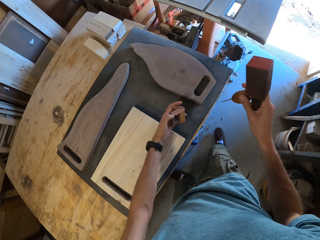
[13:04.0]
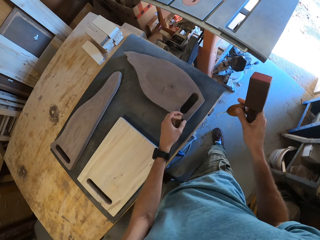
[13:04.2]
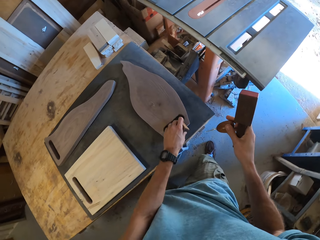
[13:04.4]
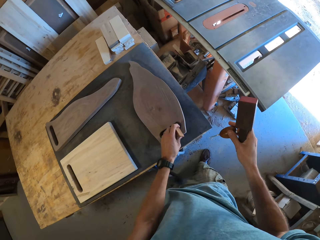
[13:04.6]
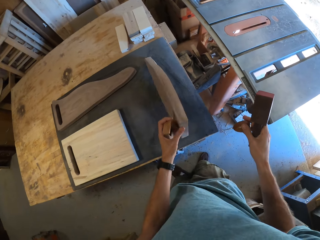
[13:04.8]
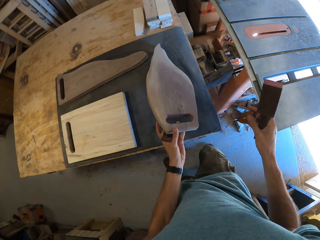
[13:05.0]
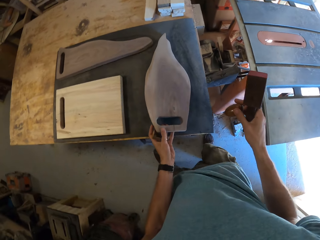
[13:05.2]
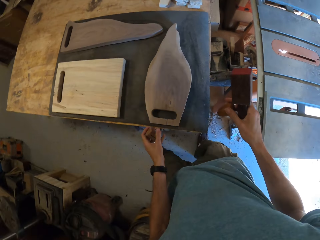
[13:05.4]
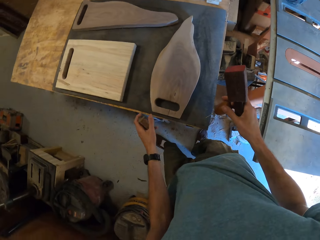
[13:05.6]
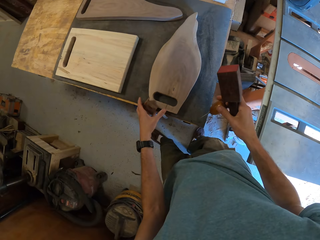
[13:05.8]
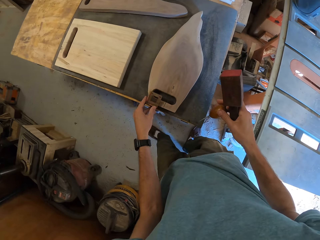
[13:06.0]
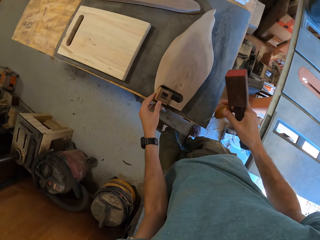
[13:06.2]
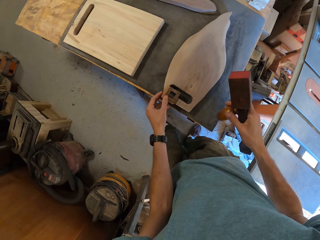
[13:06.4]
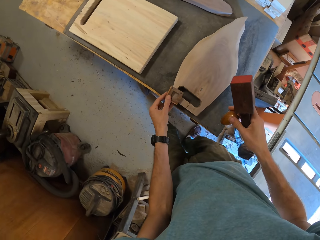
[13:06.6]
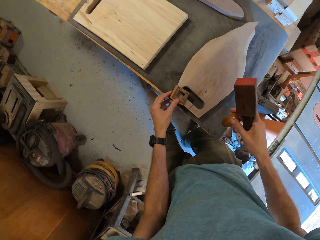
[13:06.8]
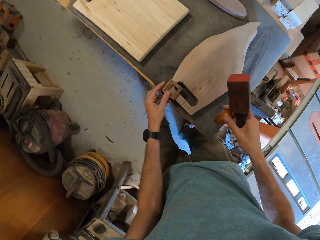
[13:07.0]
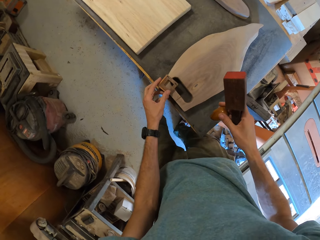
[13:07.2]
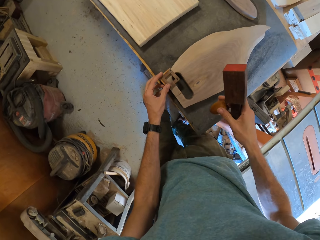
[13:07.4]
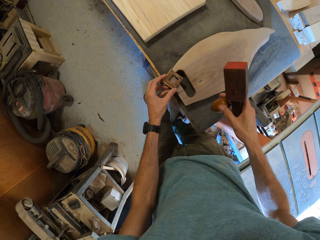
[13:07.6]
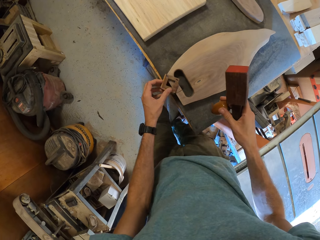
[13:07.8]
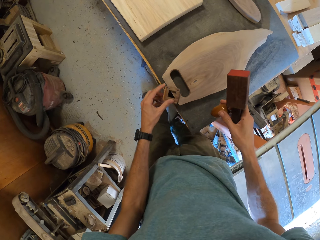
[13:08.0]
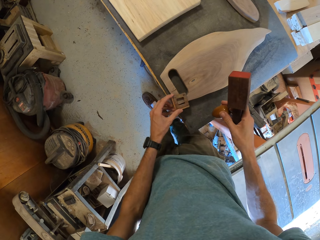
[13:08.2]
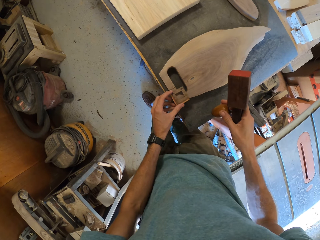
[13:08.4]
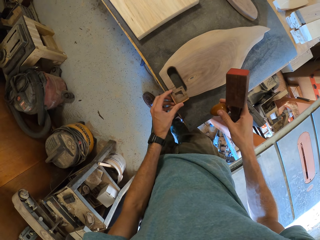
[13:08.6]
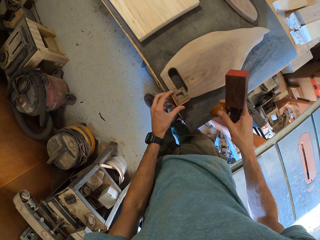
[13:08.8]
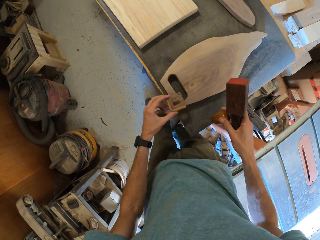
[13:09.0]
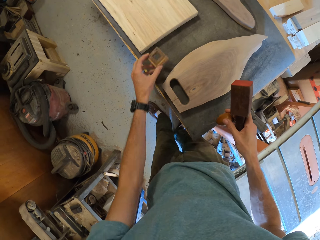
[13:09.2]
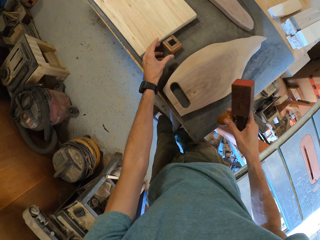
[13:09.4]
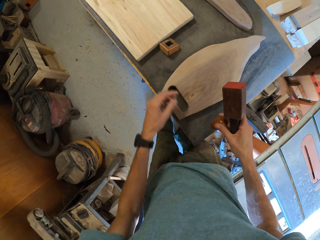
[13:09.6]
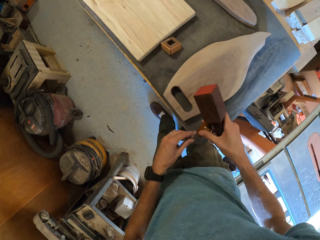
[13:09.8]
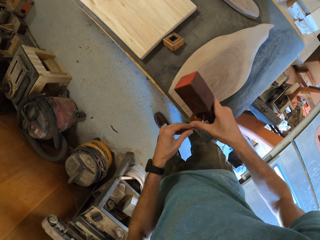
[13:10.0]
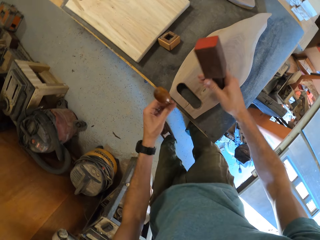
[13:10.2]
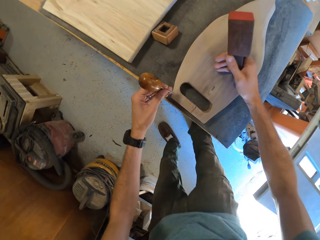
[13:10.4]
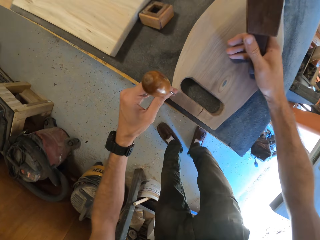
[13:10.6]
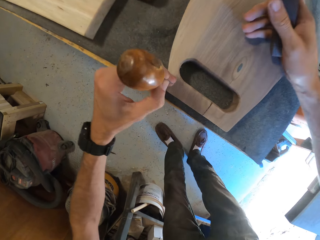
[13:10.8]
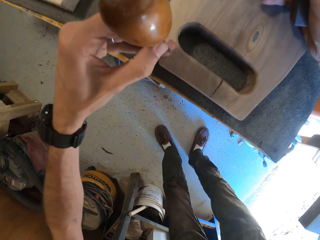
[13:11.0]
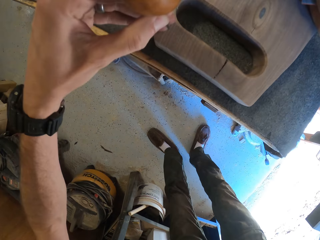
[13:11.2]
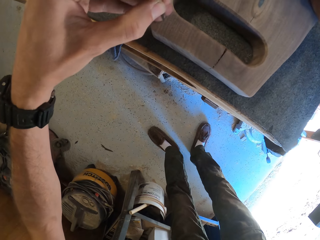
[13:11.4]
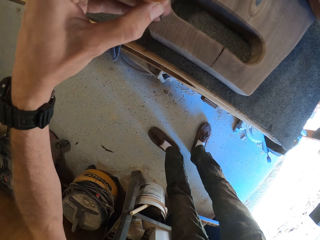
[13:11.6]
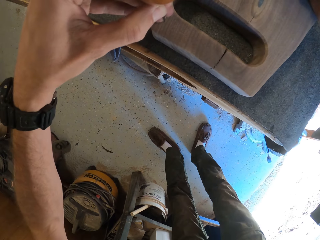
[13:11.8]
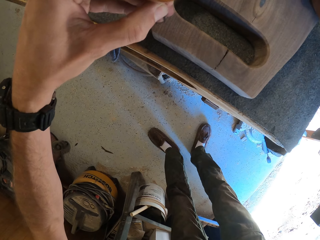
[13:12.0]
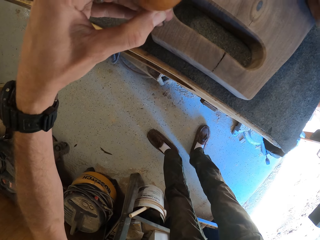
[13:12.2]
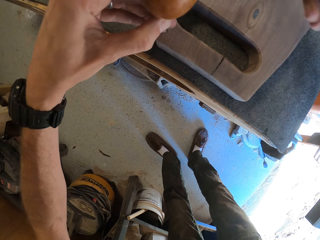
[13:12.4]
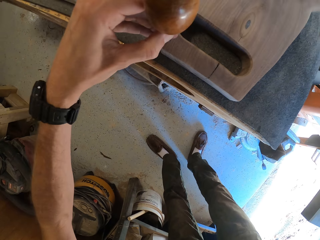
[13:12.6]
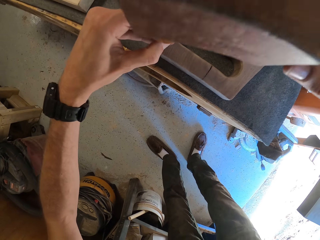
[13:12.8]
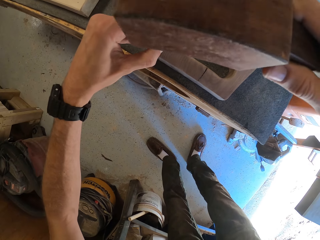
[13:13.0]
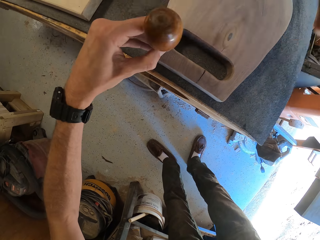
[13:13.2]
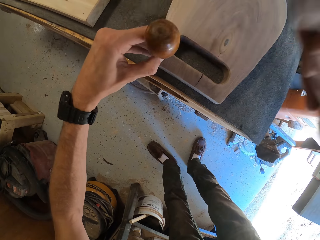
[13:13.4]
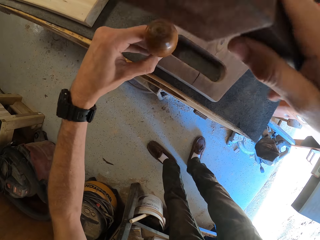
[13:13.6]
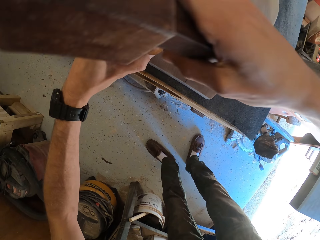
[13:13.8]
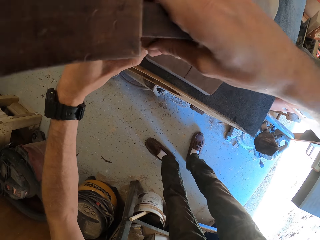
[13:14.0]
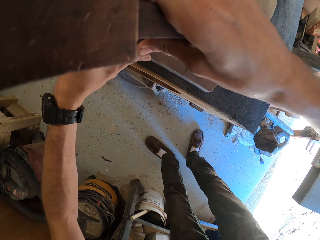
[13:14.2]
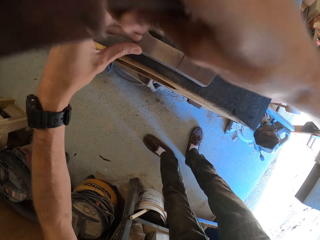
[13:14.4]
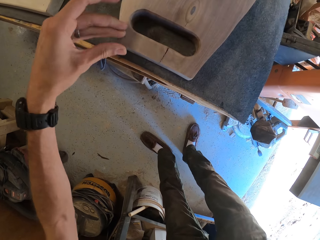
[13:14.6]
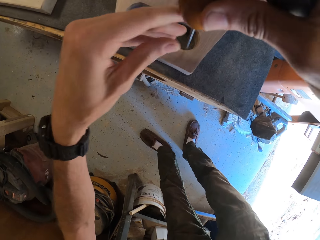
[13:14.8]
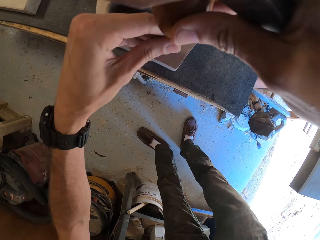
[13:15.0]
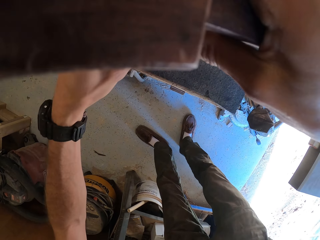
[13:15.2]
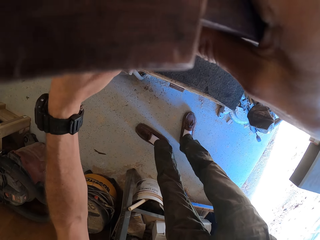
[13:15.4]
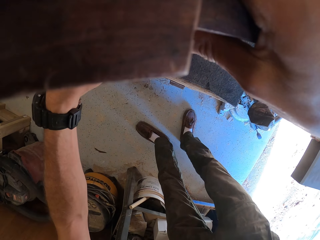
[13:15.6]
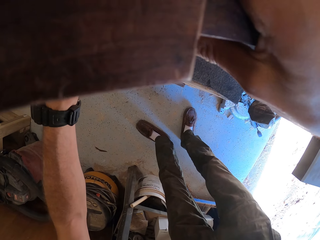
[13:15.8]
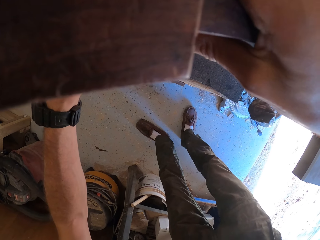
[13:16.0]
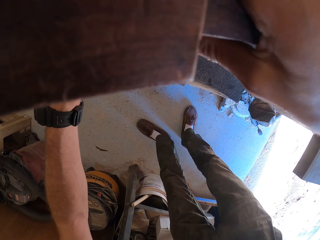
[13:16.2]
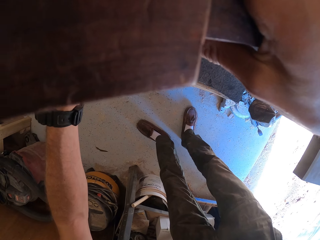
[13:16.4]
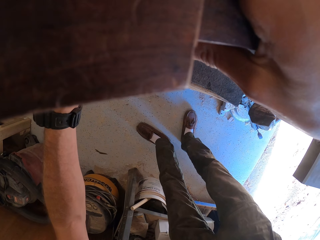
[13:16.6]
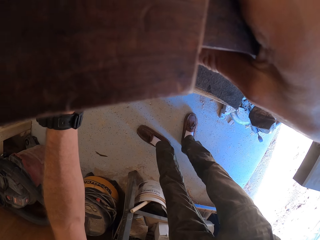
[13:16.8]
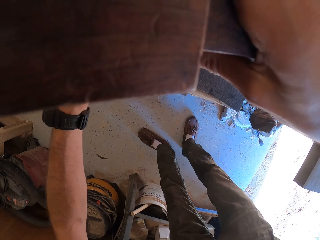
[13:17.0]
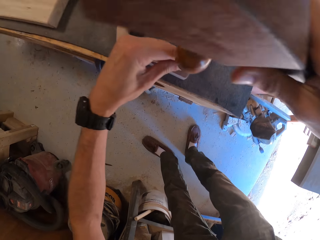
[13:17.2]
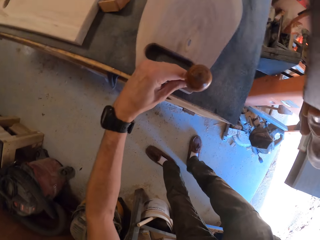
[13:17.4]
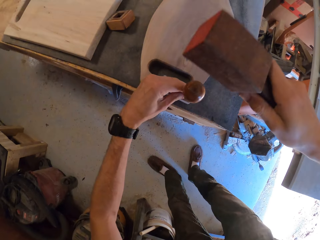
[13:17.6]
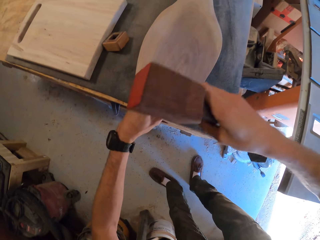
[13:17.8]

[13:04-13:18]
The camera wearer removes the awl from the marking tool with his right hand. He removes the marking tool from the second piece of wood with his left hand. He turns over the third piece of wood on the table with his left hand. He places the marking tool on the upper part of the third piece of wood with his left hand. He moves the marking tool across the third piece of wood with his left hand. He drops the marking tool on the table with his left hand. He holds the awl with his left hand. He marks the edge with a tool. He holds the awl on the third piece of wood with his left hand. He hits the awl with the wooden mallet in his right hand. He removes the awl from the third piece of wood with his right hand. He places the awl on the third piece of wood with both hands.

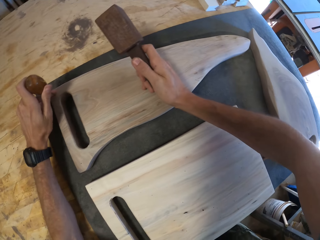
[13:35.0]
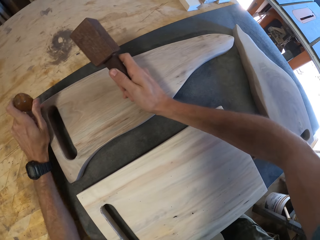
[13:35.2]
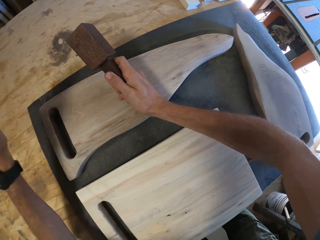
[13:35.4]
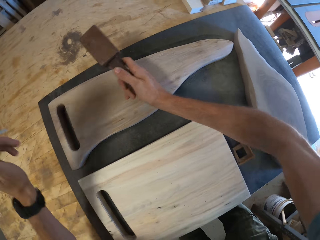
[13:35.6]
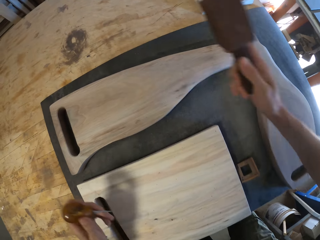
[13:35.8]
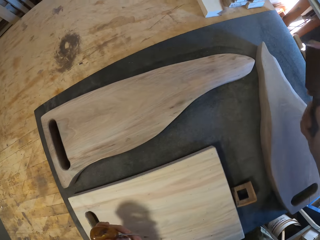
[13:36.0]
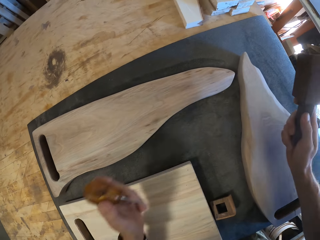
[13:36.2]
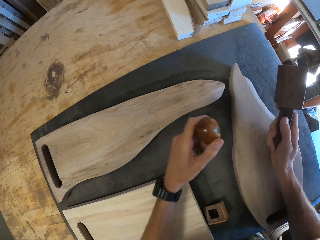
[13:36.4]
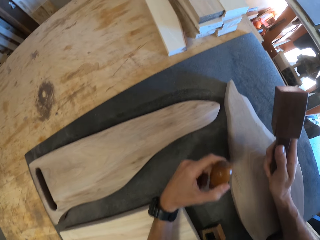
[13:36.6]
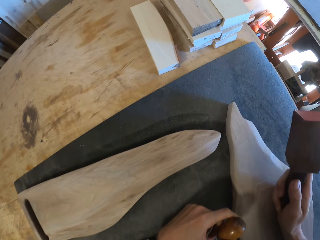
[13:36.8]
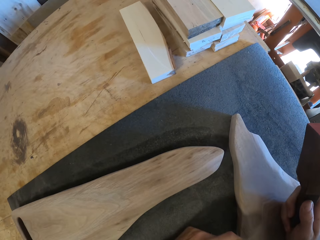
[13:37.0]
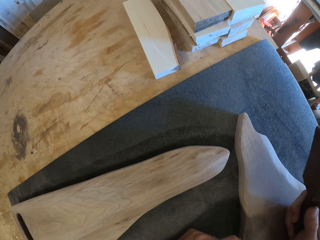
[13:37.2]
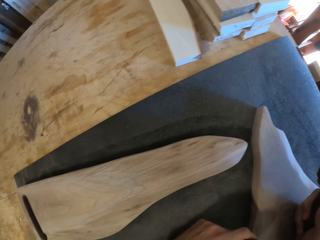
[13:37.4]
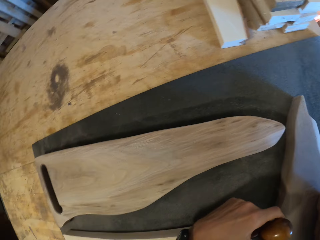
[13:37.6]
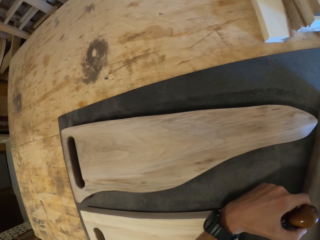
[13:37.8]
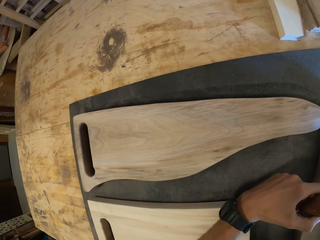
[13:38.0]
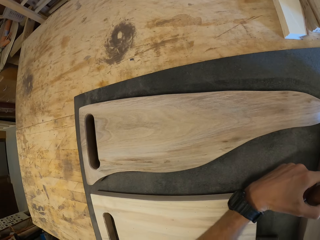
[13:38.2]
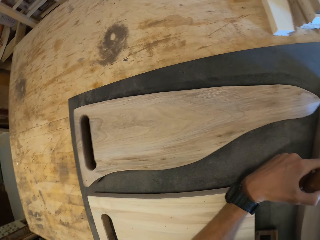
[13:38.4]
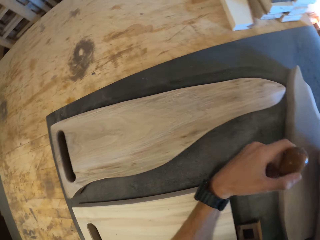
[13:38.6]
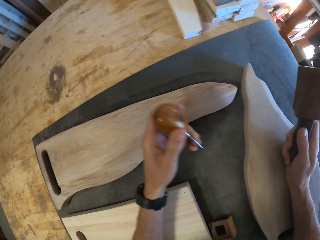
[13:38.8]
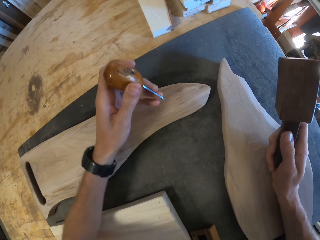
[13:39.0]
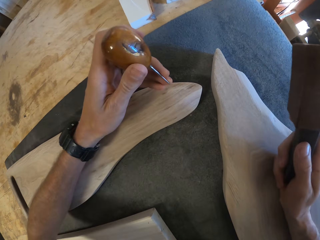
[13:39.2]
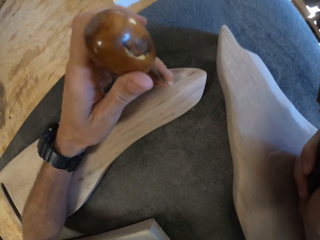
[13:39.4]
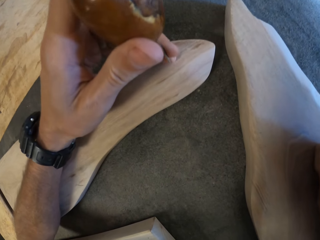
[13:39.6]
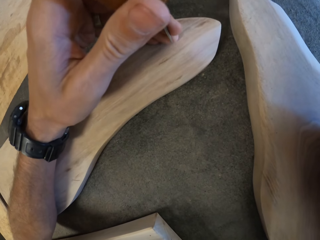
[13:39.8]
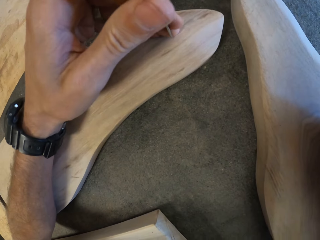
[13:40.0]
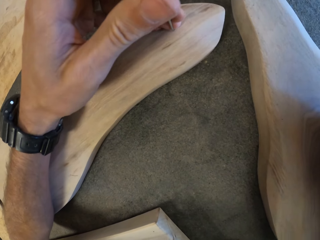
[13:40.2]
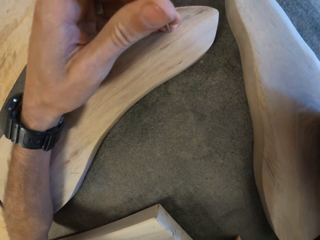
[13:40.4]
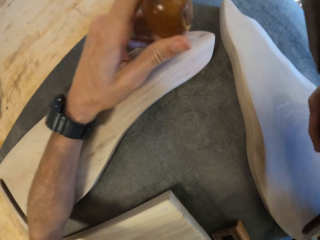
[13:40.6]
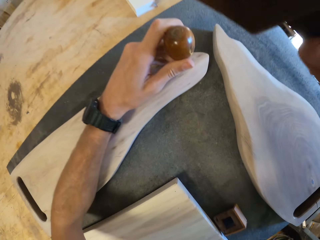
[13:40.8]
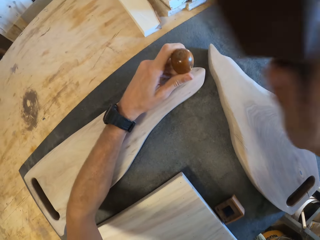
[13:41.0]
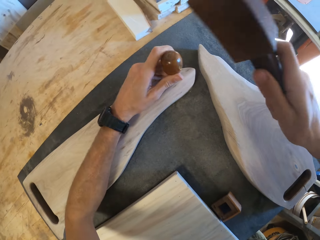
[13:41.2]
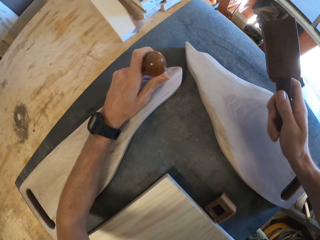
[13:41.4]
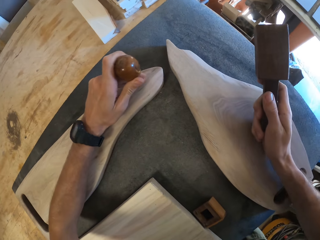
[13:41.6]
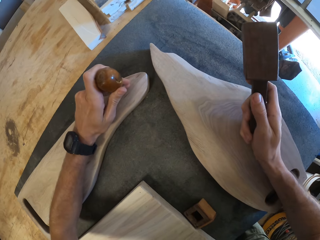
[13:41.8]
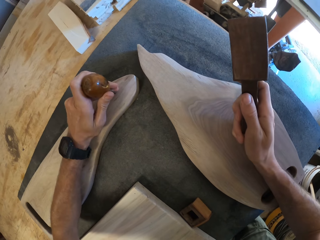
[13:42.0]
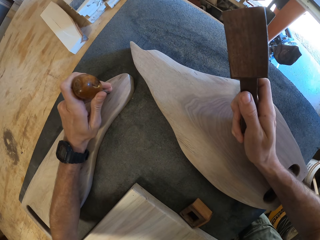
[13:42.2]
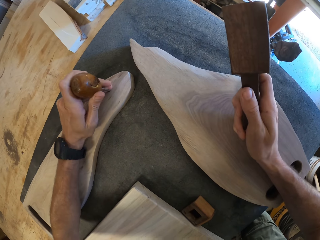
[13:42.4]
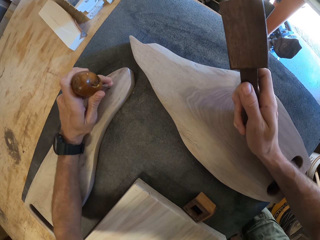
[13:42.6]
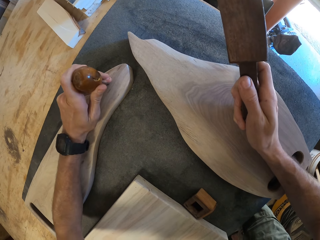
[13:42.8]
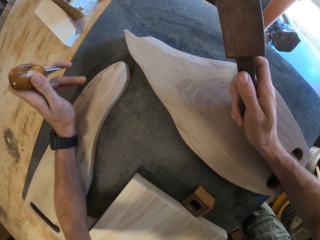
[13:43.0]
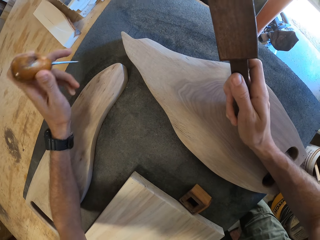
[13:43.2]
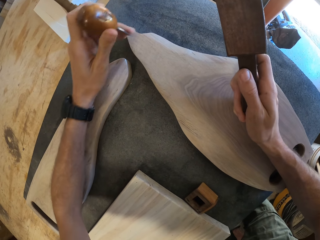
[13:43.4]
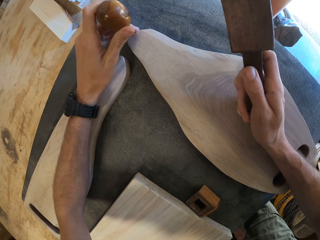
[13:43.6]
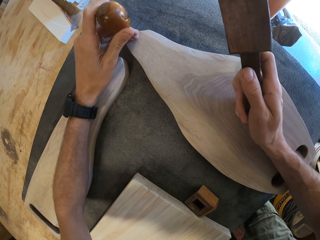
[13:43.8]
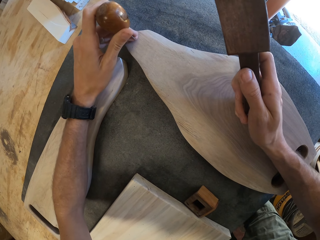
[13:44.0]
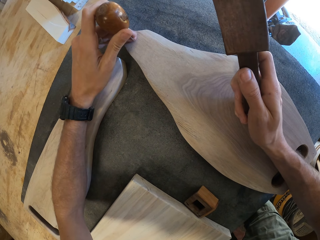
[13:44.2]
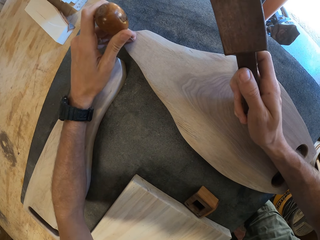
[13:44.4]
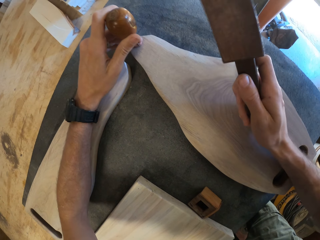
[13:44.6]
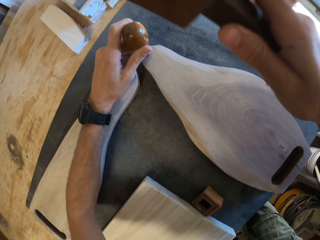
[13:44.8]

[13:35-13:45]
The camera wearer removes the awl from the first piece of wood with his left hand. He stares at the chopboard. He holds the awl on the third piece of wood with his left hand. He removes the awl from the third piece of wood with his left hand. He holds the awl on the first piece of wood with his left hand. He marks the edge with a tool. He hits the awl with the wooden mallet in his right hand. He places his right hand on the third piece of wood. He removes the awl from the first piece of wood with his left hand. He marks the edge with the tool.
